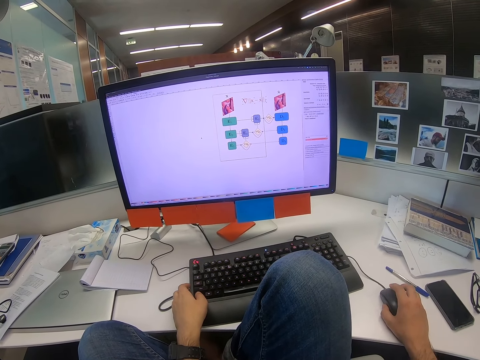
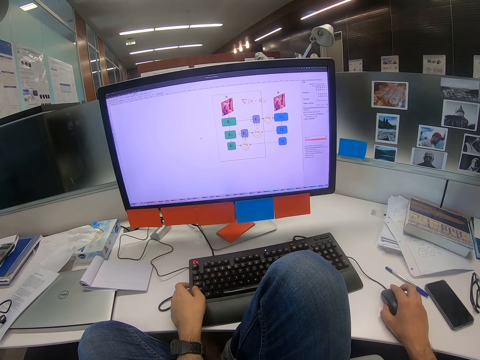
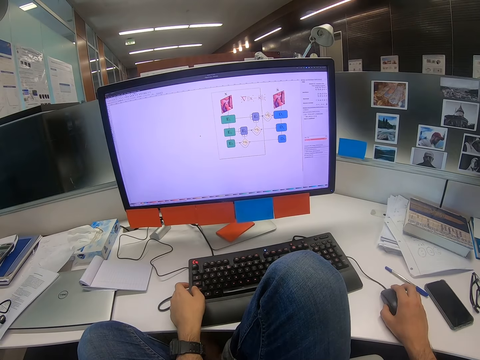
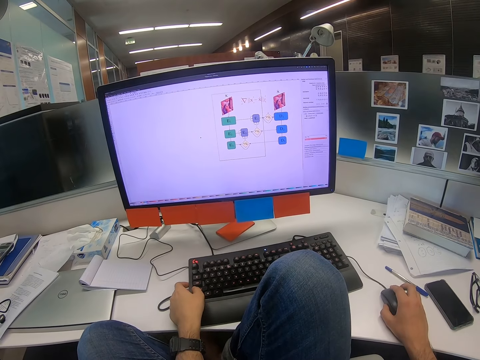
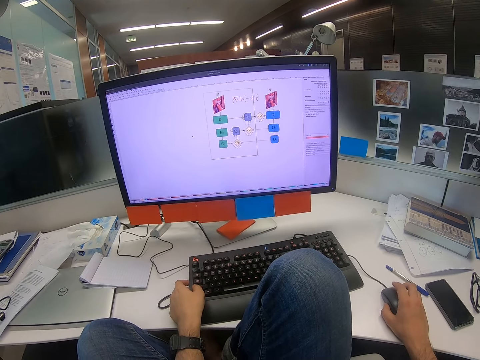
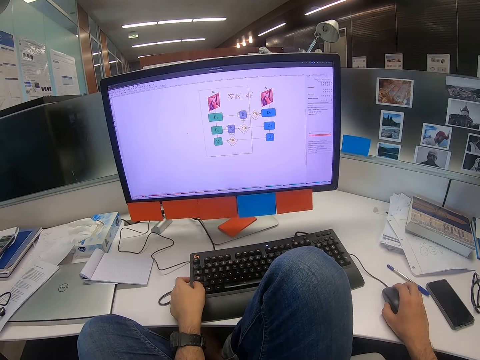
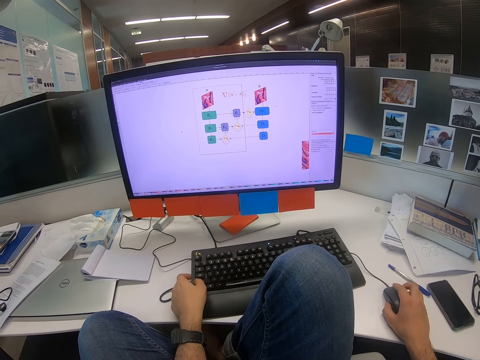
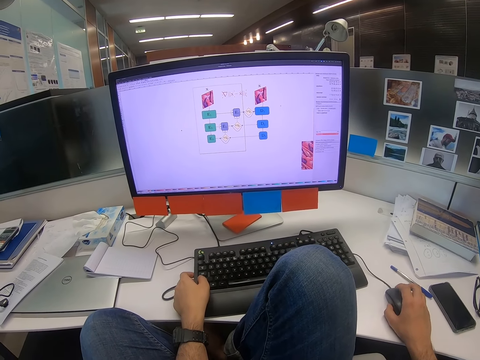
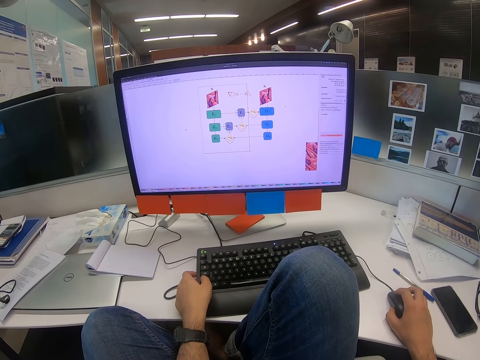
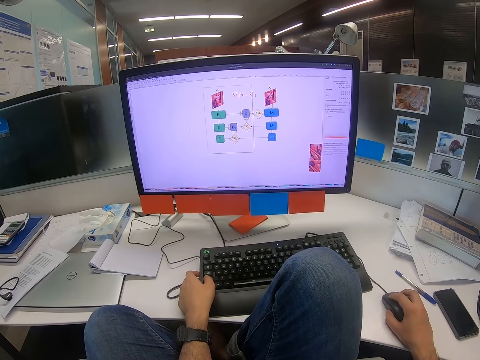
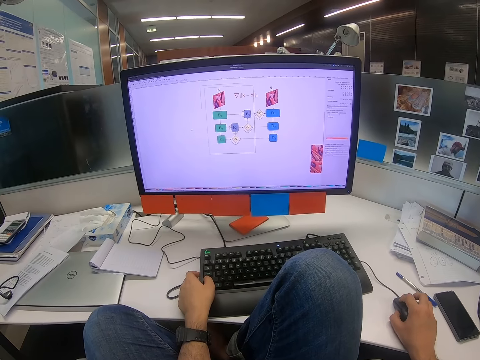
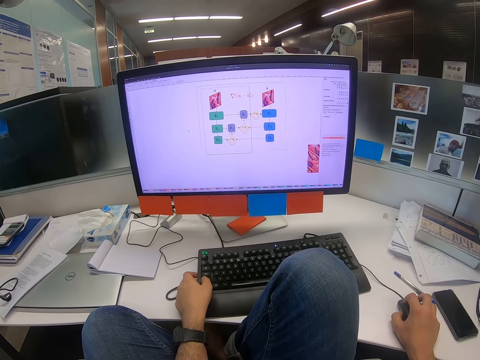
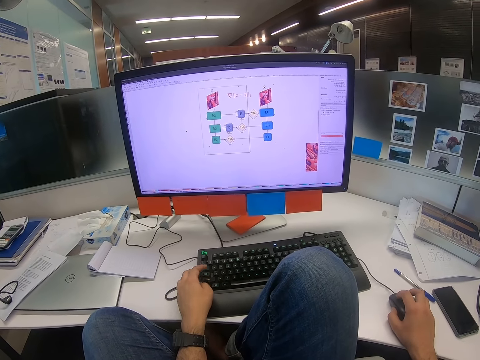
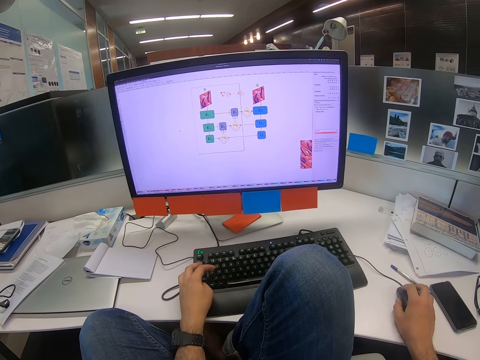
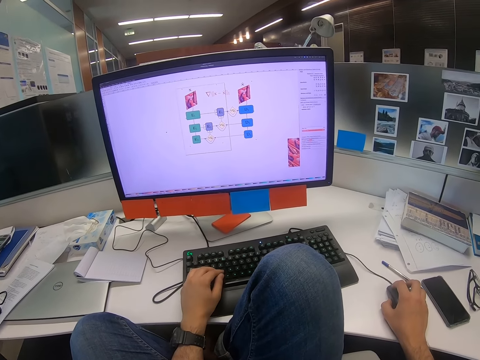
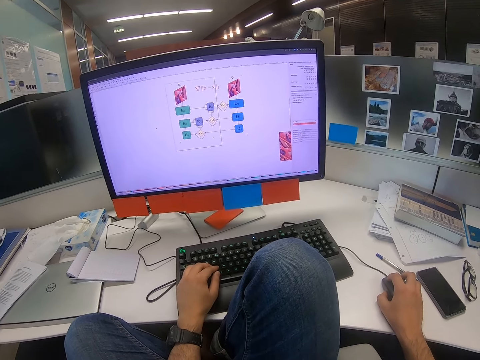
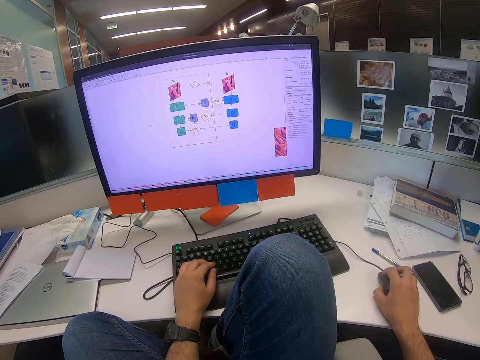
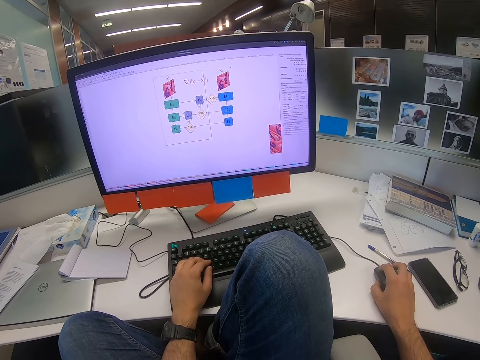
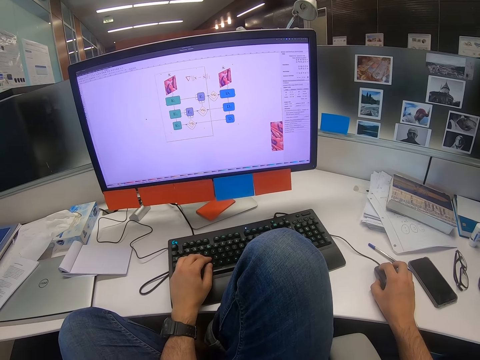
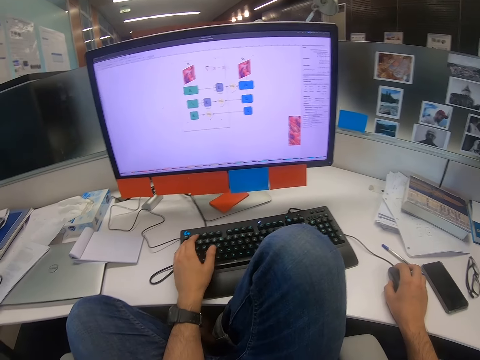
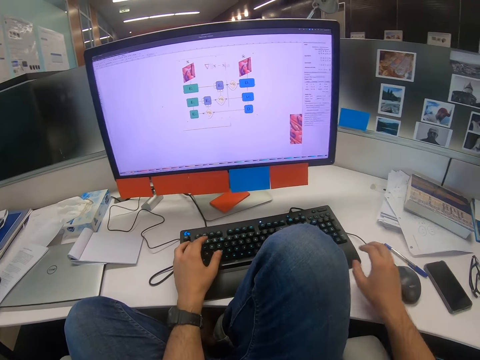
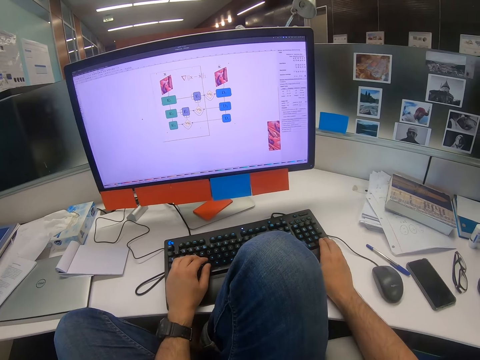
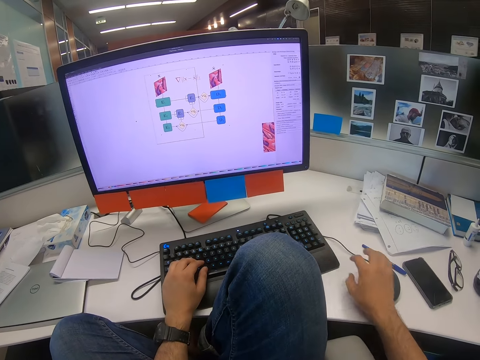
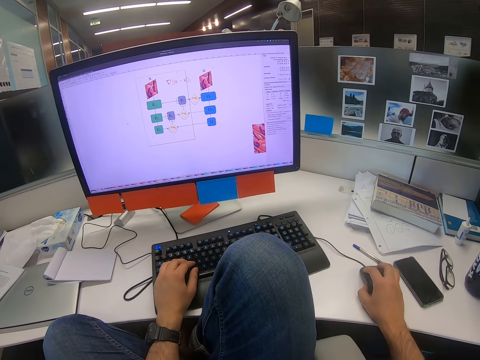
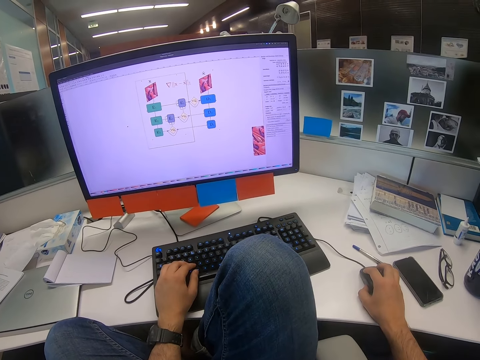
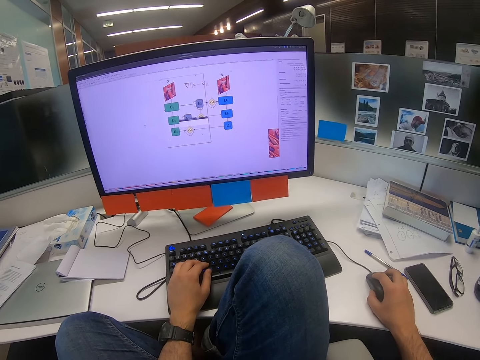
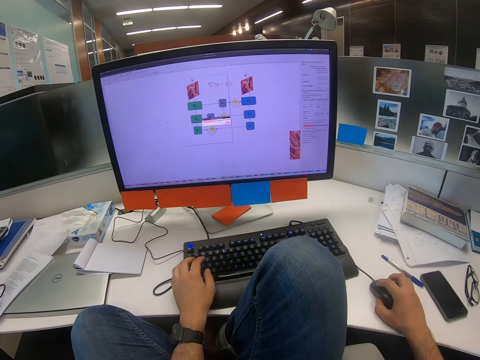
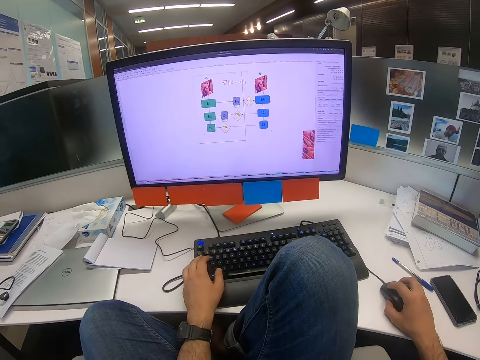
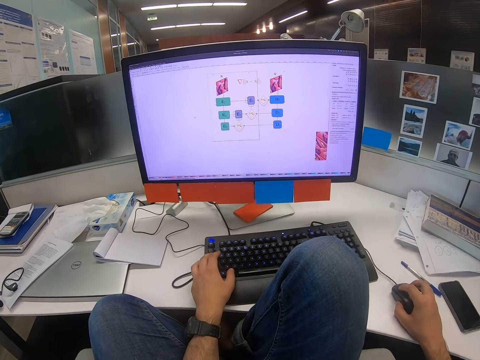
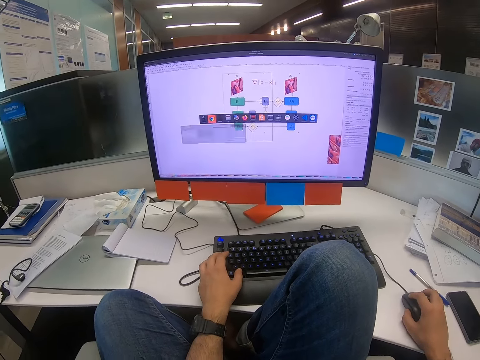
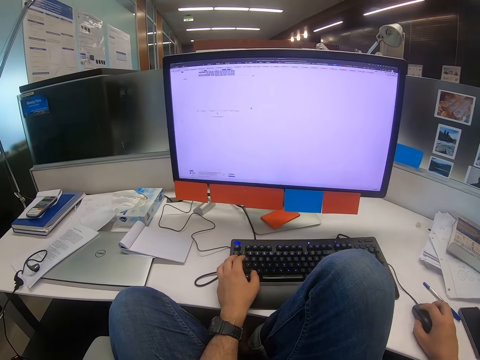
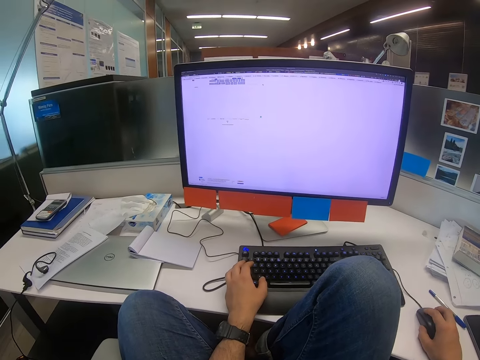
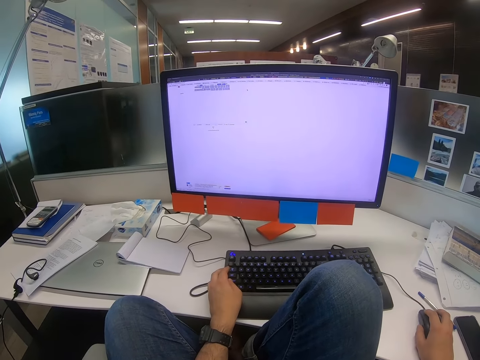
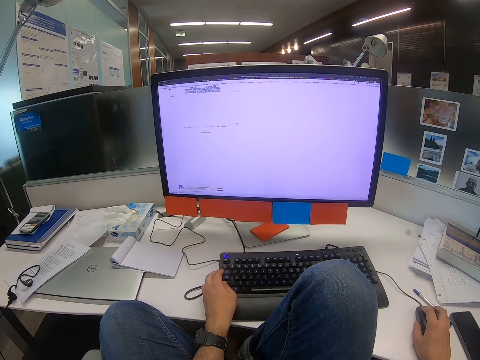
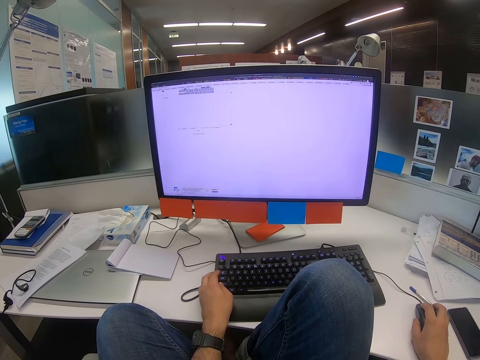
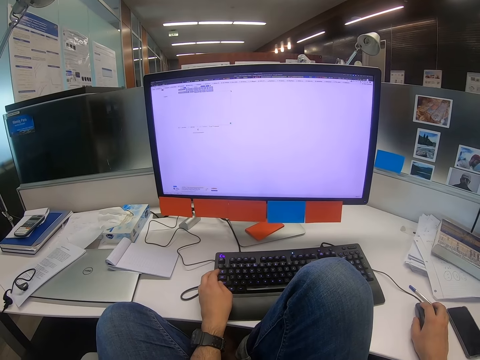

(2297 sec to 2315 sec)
The camera wearer scrolls the mouse with the right hand. He types on the keyboard with his left hand. He moves the mouse with the right hand. He types on the keyboard with his left hand. He releases the mouse from the right hand. He types on the keyboard. He moves the mouse with the right hand. He types on the keyboard with his left hand. He moves the mouse with the right hand.

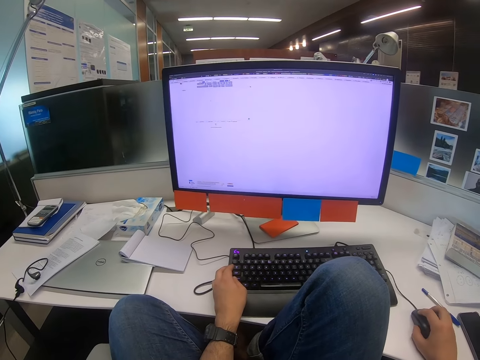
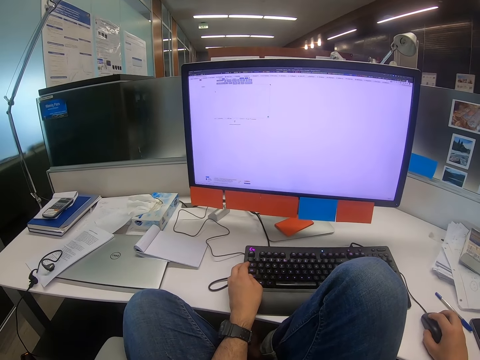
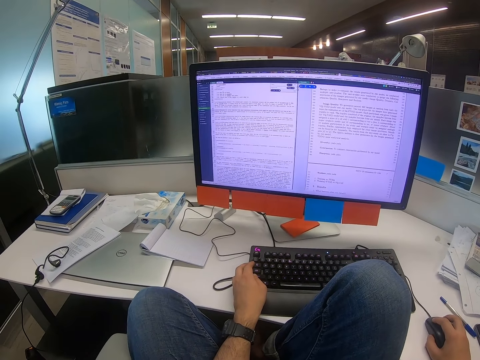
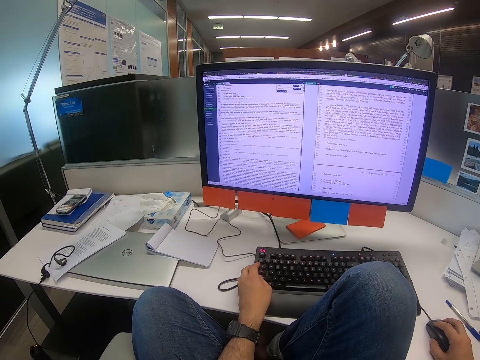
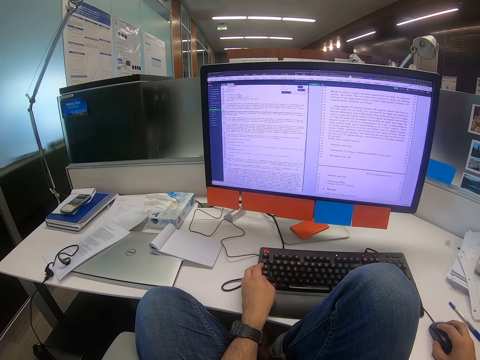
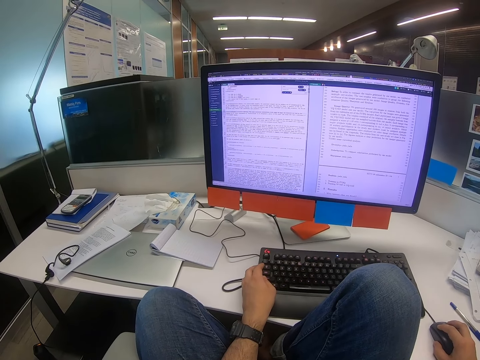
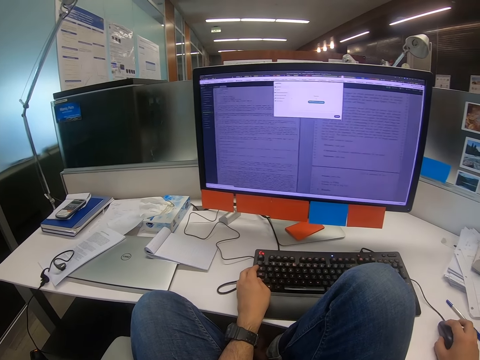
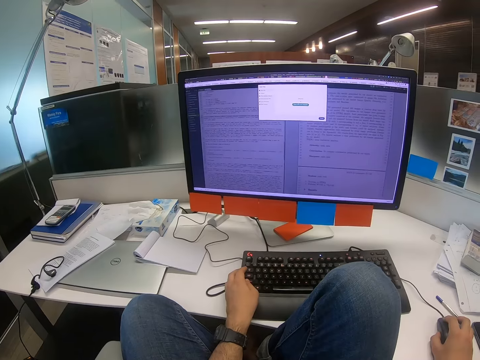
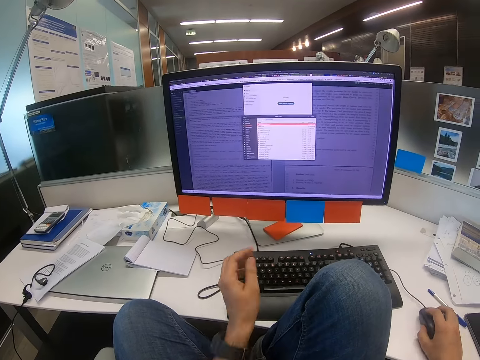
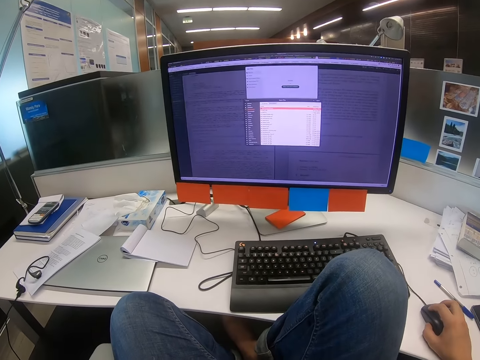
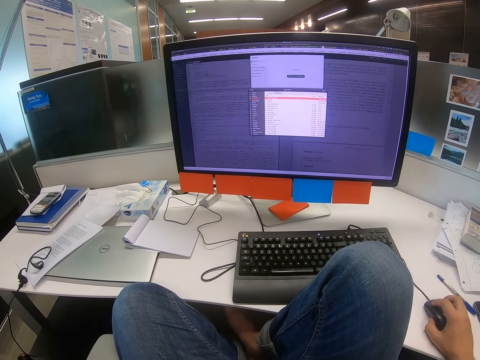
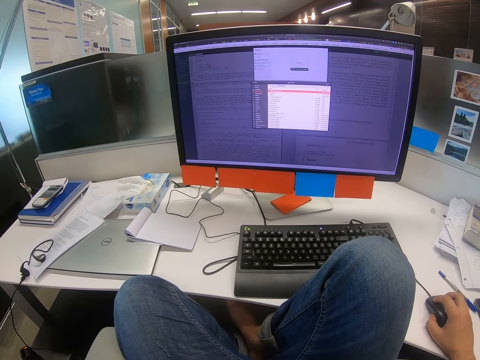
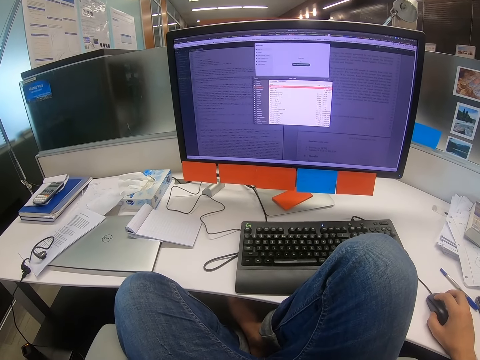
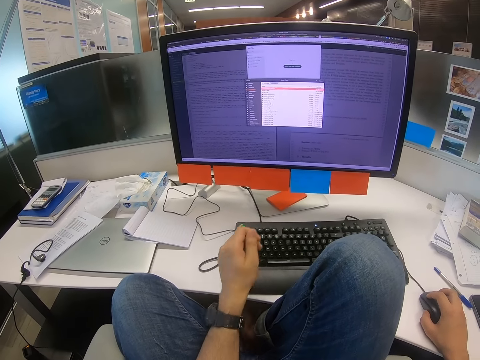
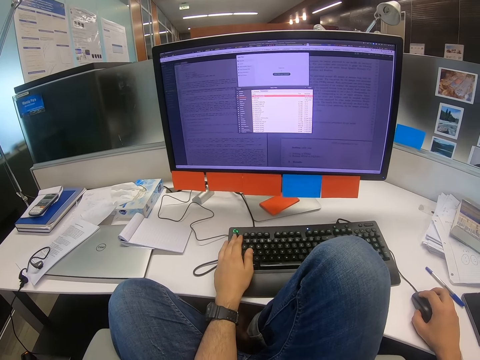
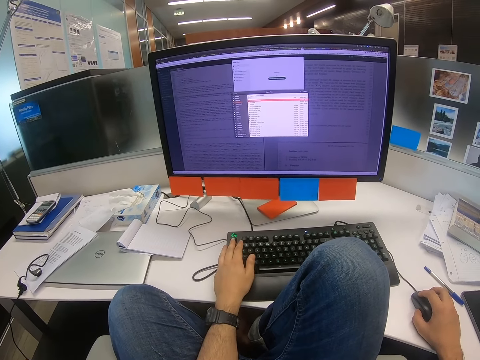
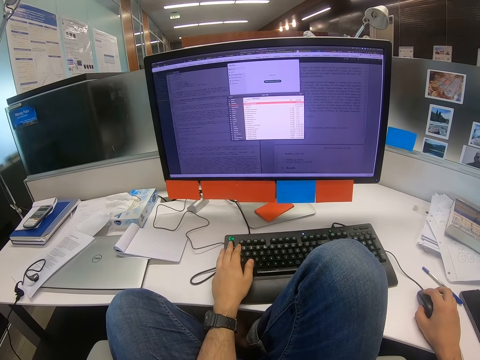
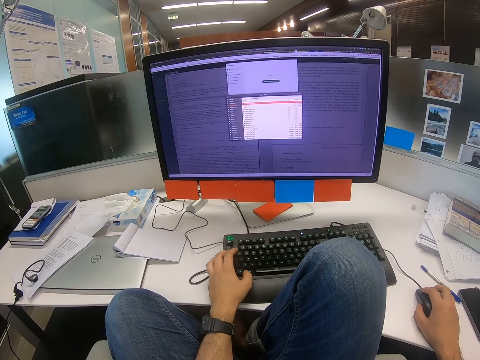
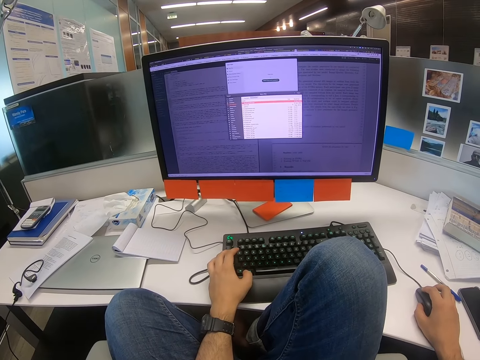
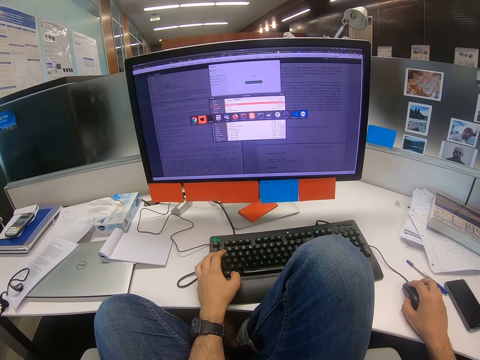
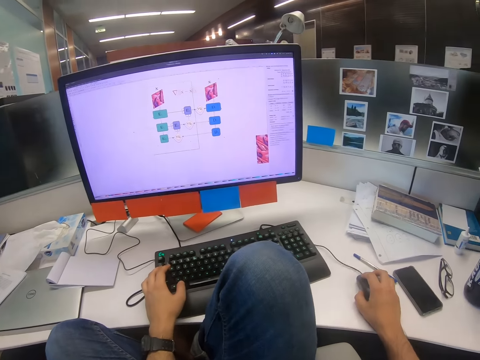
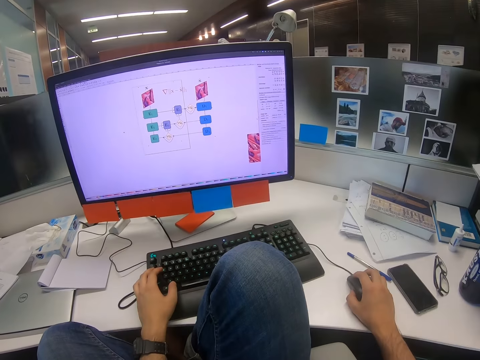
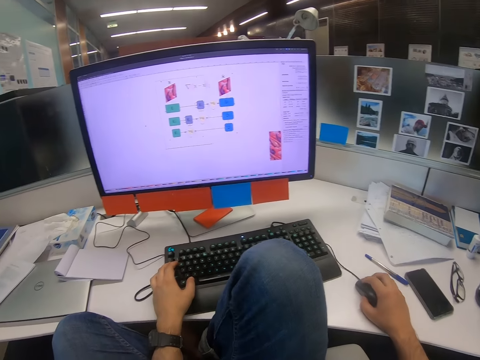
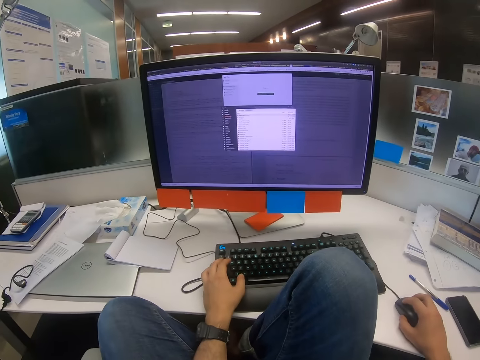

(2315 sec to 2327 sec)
The camera wearer lifts his left hand. He touches the keyboard with his left hand. He moves the mouse with the right hand. He types on the keyboard with his left hand.
